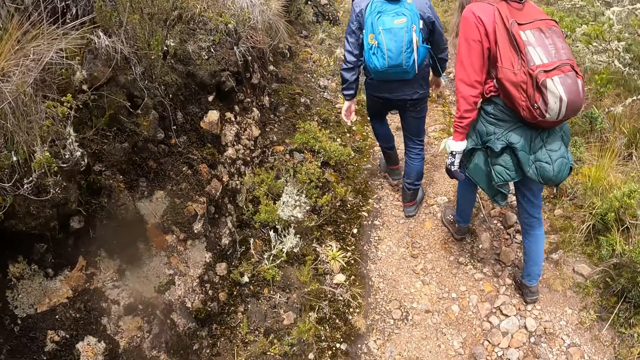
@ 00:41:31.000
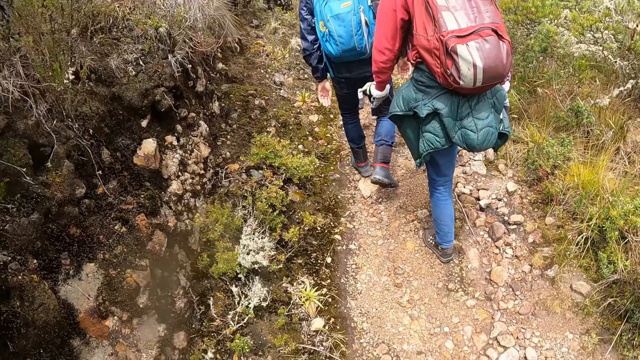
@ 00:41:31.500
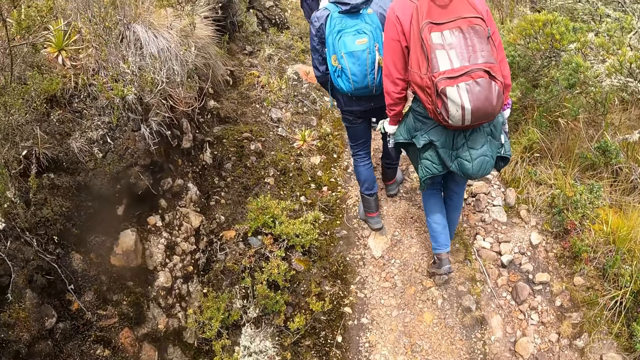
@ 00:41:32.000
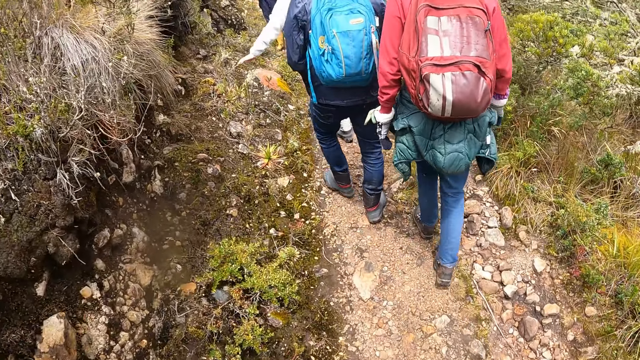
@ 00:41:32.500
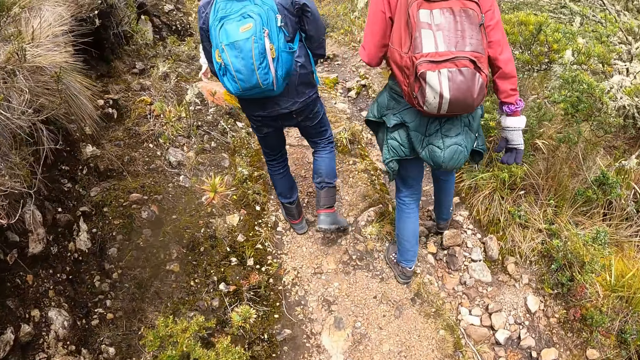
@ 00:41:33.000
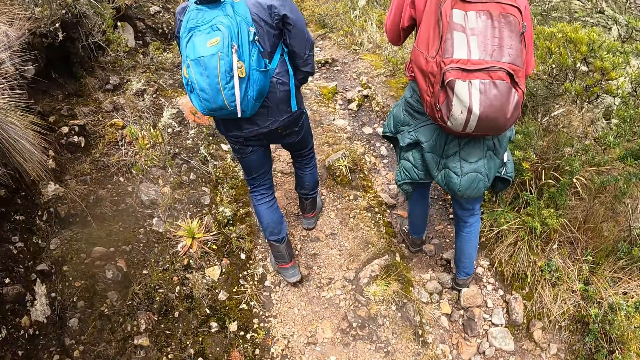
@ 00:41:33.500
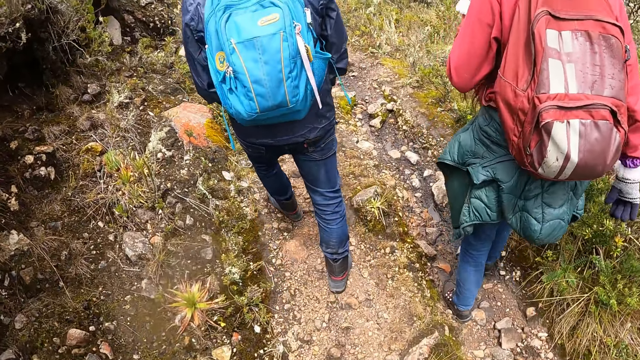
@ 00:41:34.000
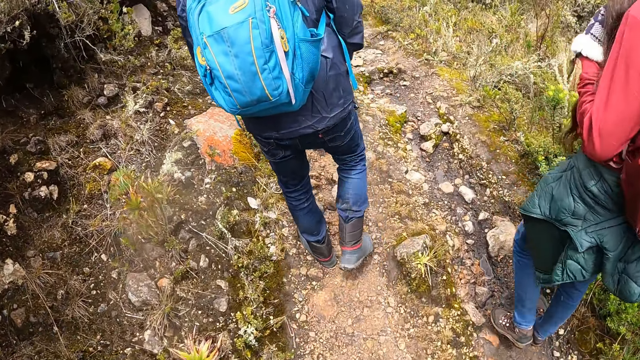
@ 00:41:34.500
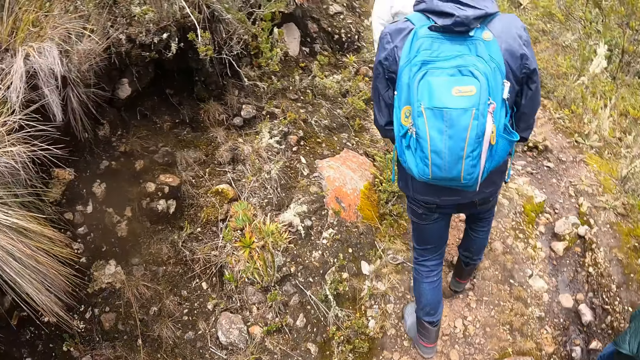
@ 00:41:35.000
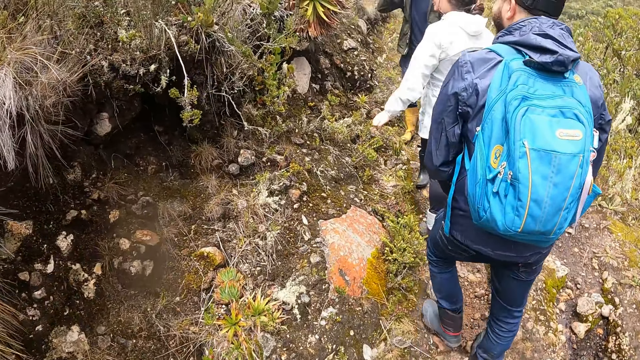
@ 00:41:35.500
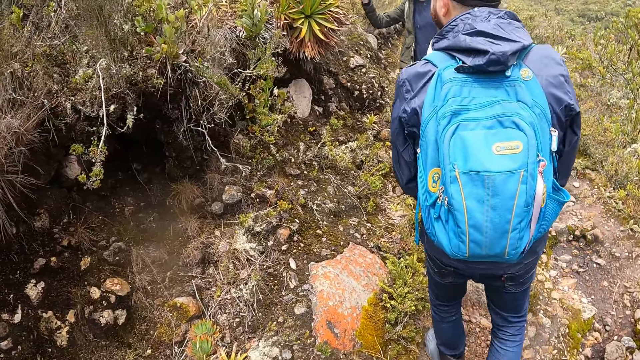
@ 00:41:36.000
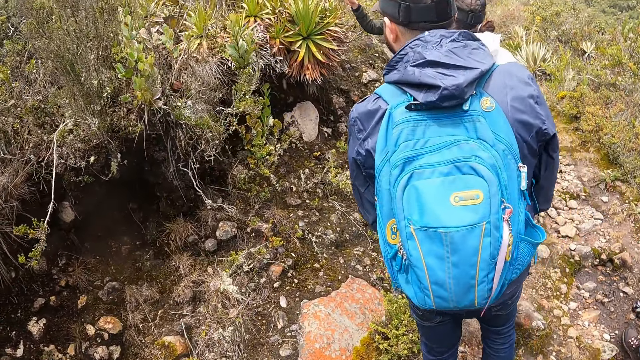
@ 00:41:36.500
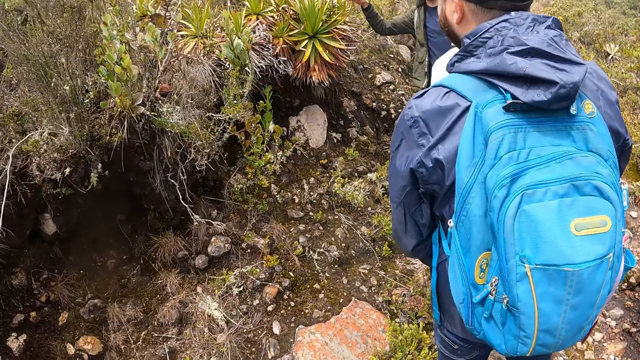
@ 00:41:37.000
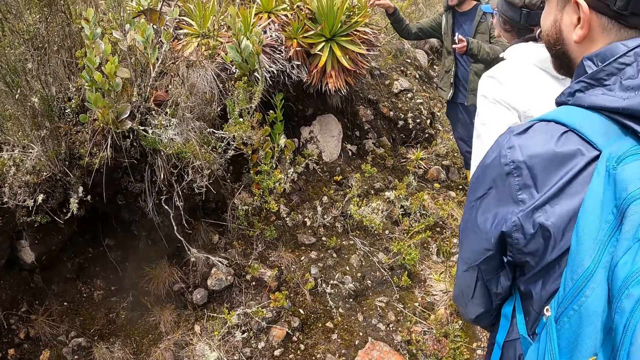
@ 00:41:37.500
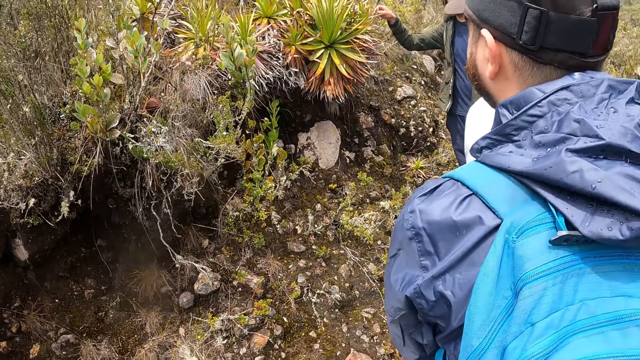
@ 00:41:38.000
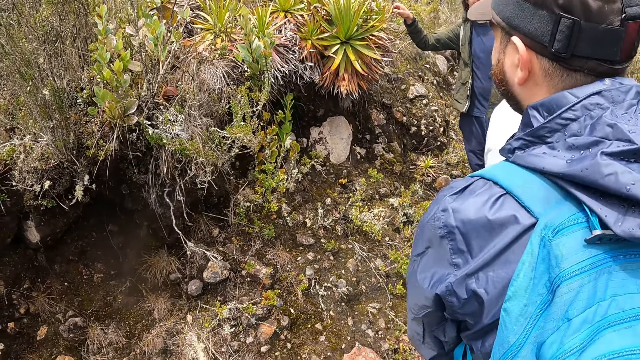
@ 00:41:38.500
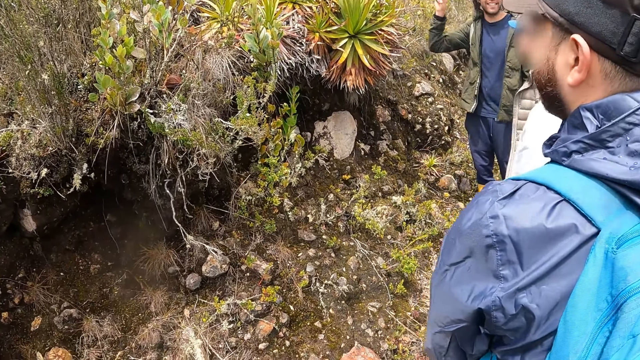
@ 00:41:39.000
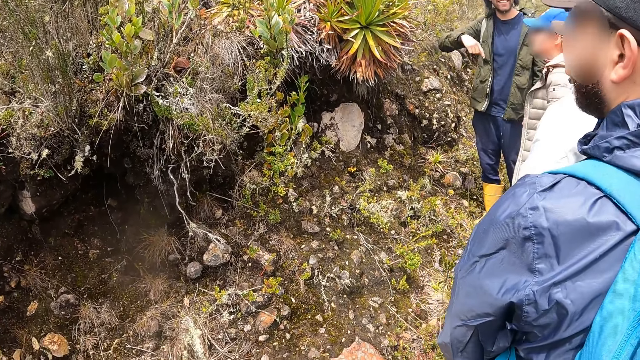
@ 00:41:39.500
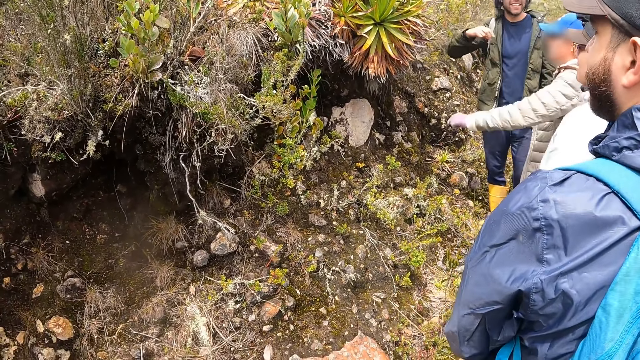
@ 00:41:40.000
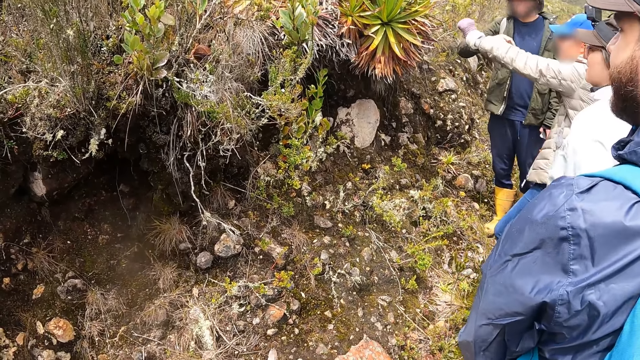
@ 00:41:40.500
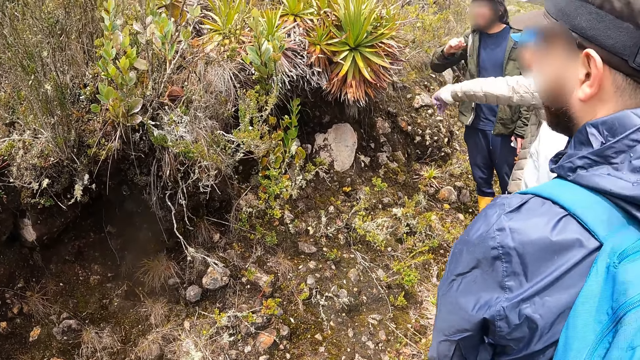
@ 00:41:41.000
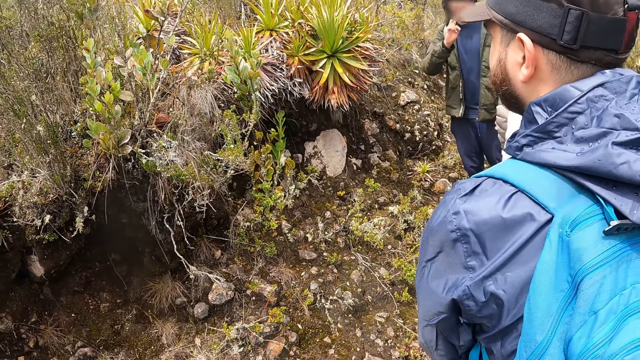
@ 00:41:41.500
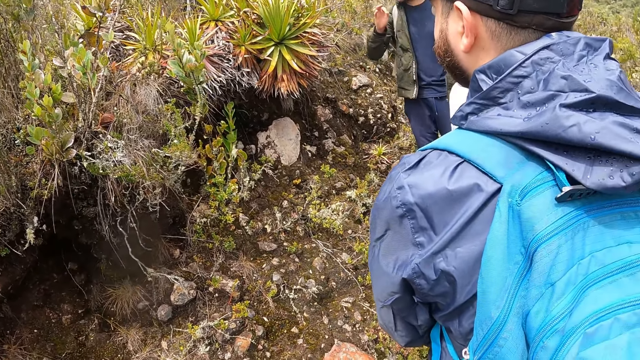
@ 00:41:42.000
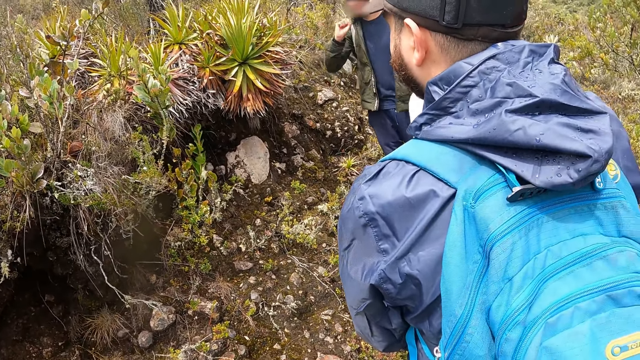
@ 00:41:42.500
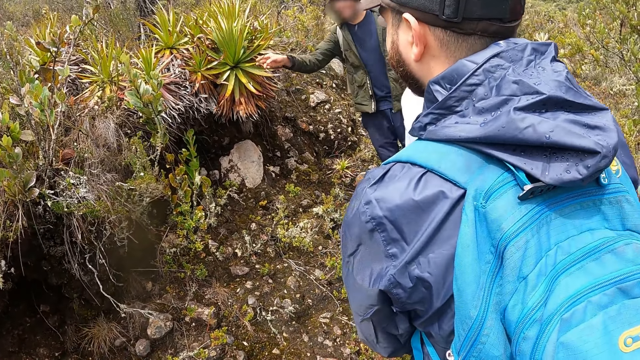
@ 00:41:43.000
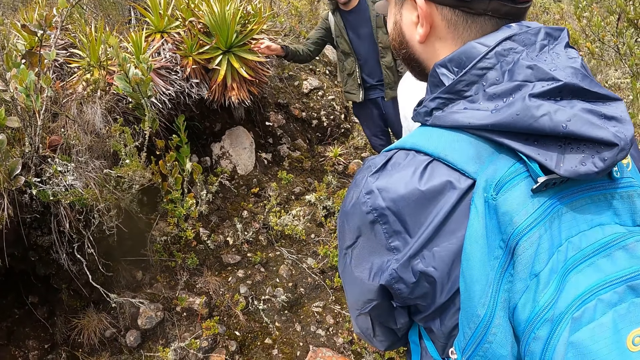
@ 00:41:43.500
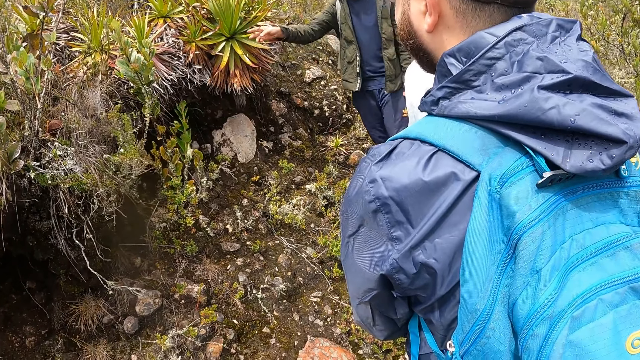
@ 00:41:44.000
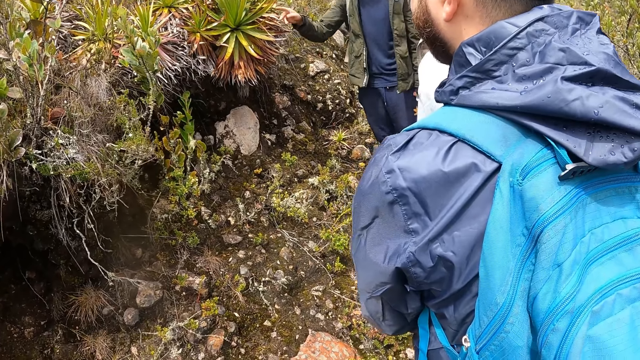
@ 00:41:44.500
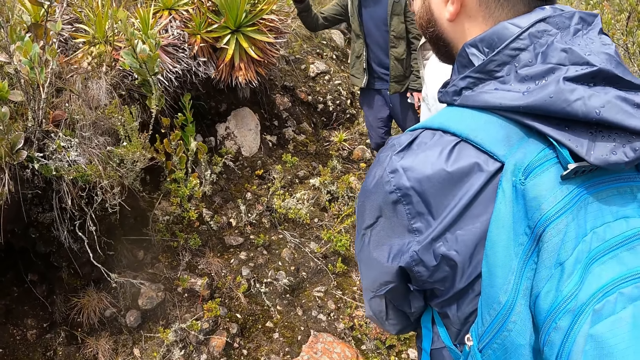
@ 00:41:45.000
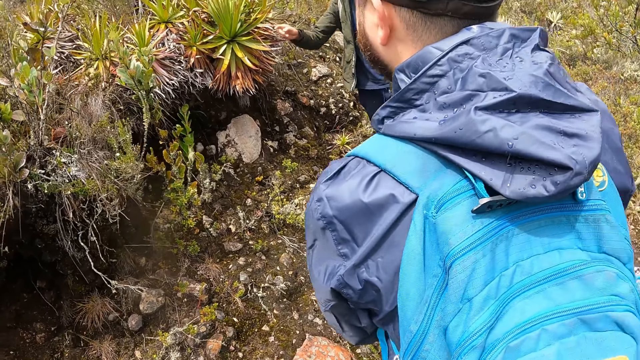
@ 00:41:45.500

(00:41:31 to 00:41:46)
A man walks around in the field. The camera wearer walks around in the field. Another man touches a plant with his right hand. The first man stands in the field. The other man holds a phone in his left hand. The camera wearer stands in the field. A woman stretches her left hand towards the plant. The other man touches the plant with his right hand.

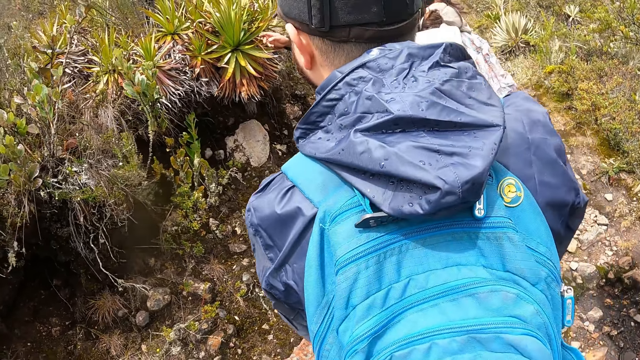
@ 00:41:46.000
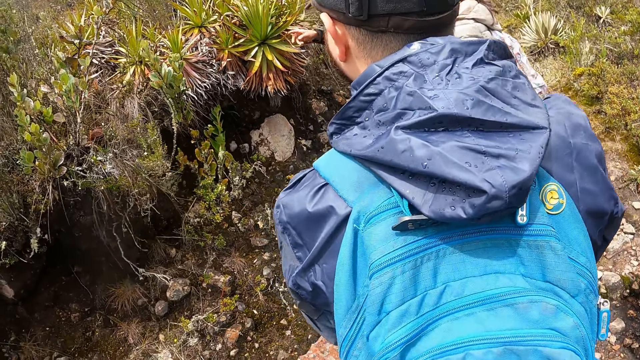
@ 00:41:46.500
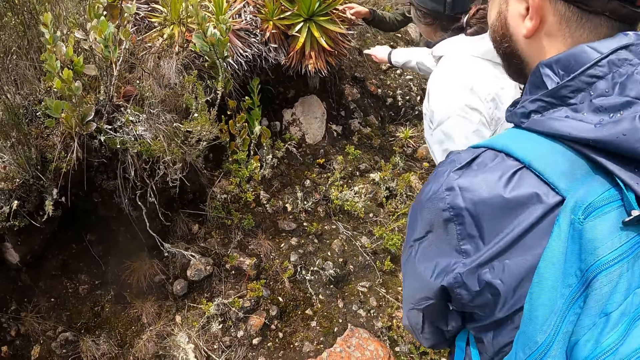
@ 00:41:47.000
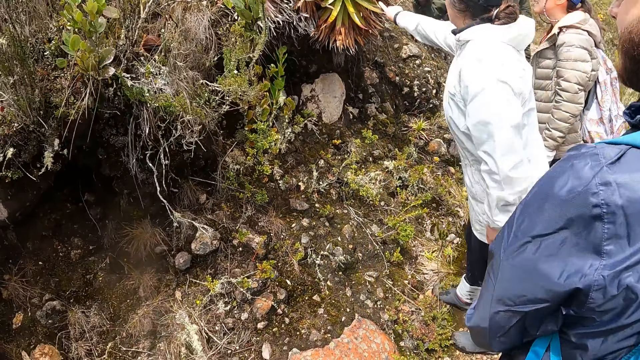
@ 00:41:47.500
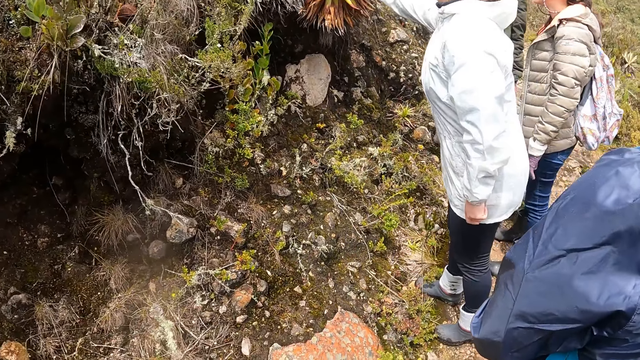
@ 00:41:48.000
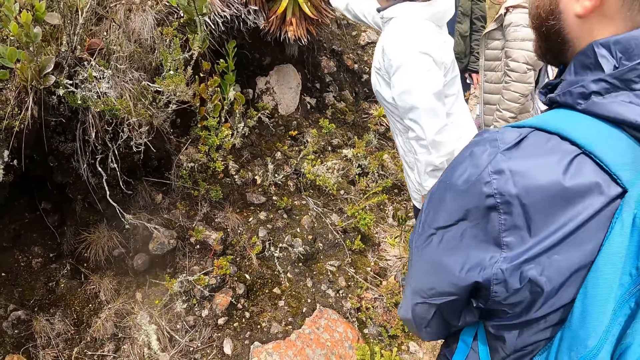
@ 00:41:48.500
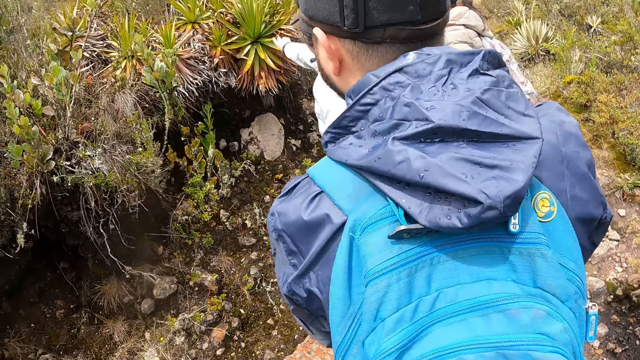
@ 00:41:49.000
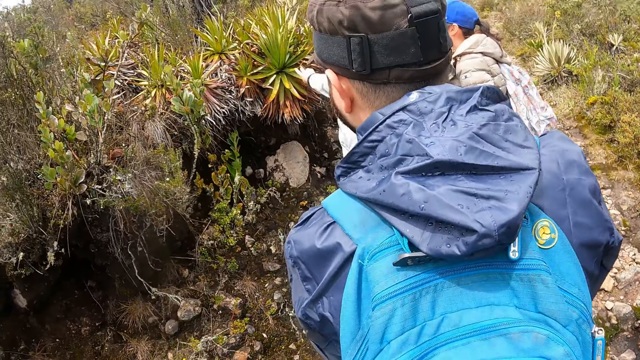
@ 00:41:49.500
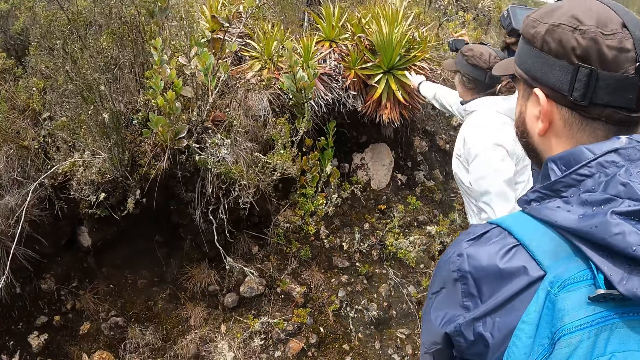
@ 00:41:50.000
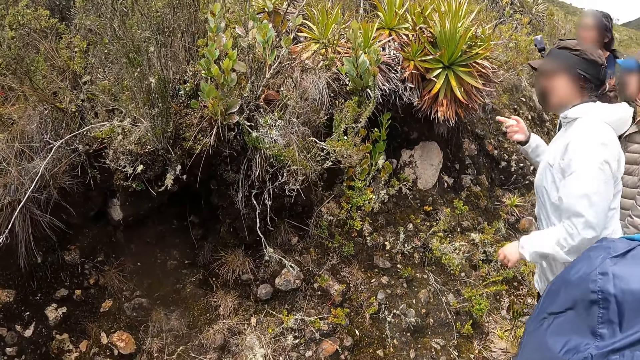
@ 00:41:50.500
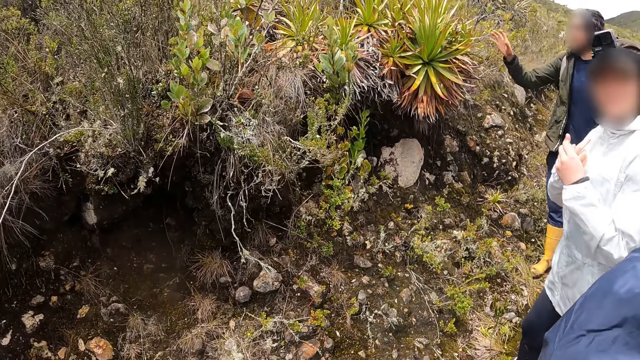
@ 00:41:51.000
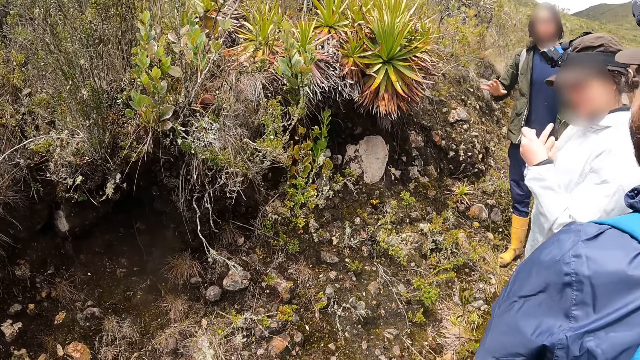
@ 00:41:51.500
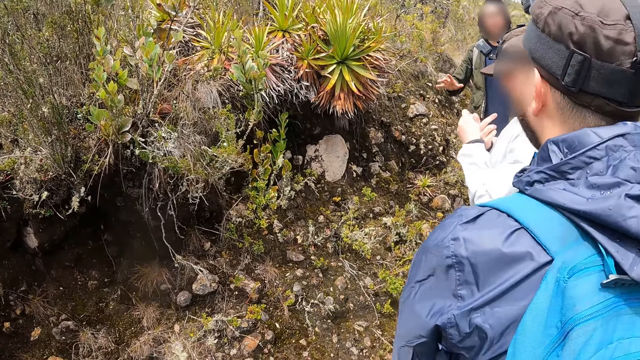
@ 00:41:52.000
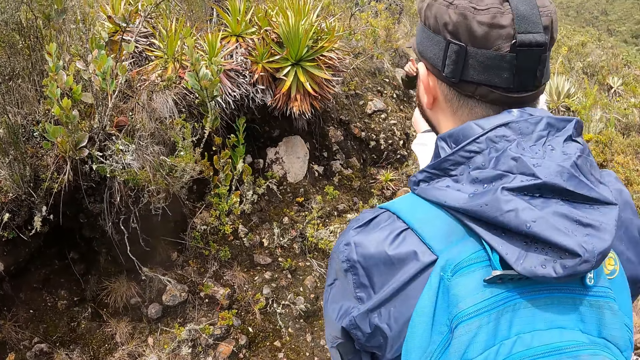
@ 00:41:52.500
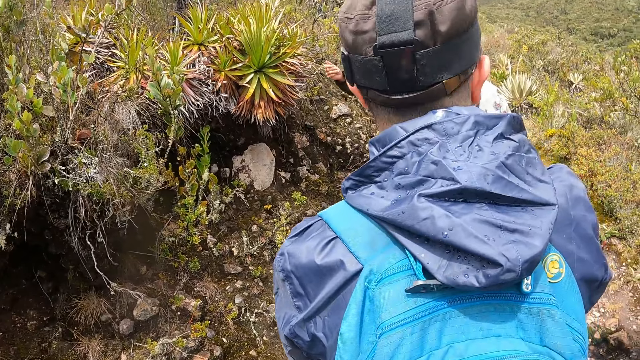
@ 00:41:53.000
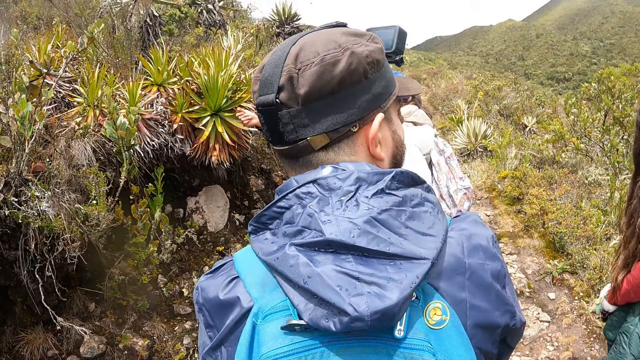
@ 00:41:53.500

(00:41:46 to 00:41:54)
A woman touches the plant with her right hand. The camera wearer looks around in the field.
